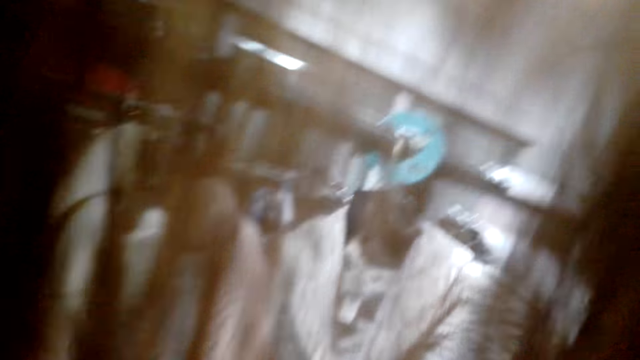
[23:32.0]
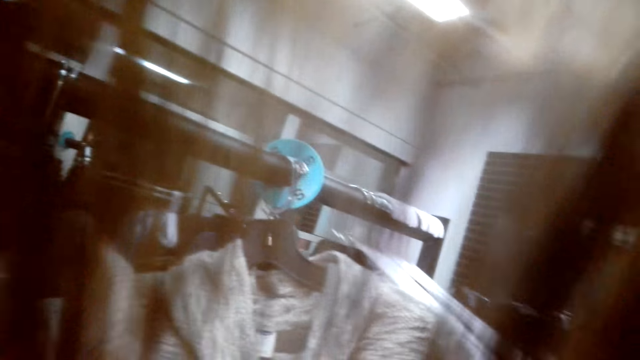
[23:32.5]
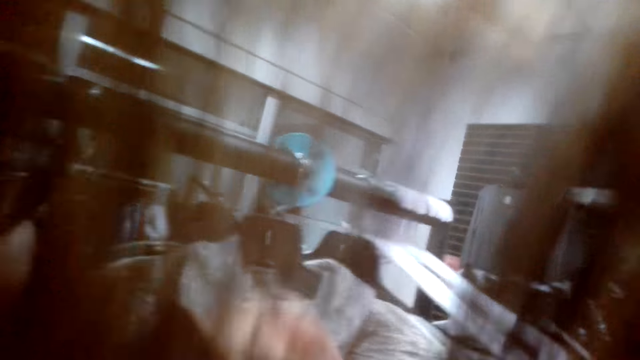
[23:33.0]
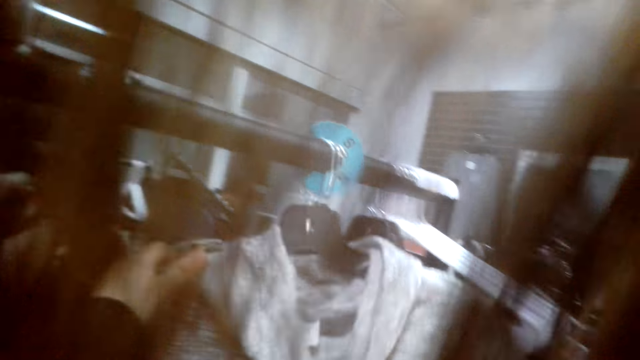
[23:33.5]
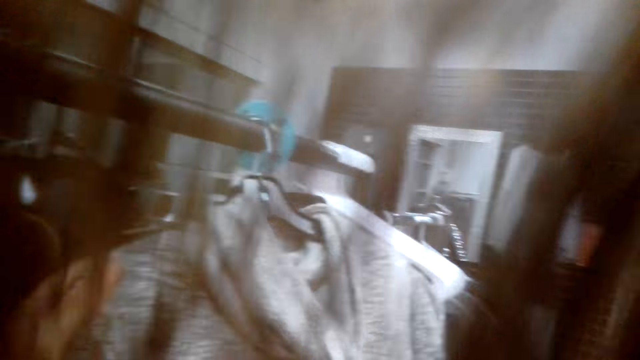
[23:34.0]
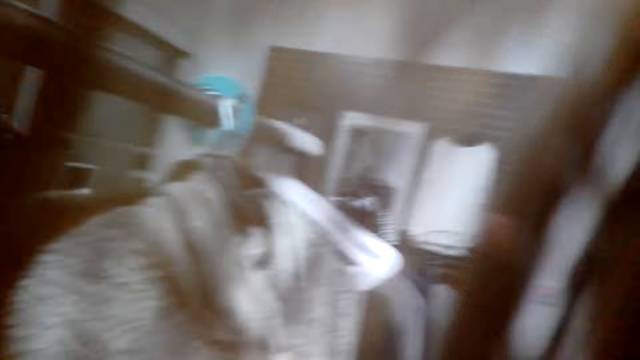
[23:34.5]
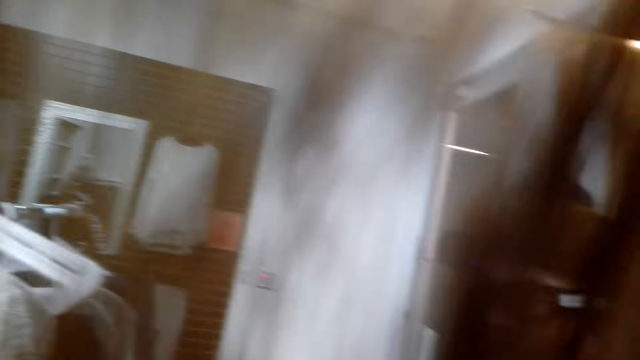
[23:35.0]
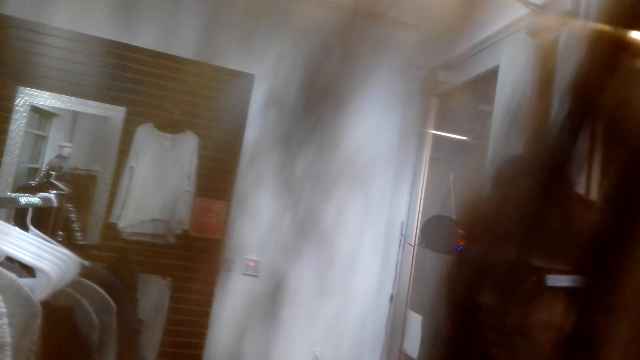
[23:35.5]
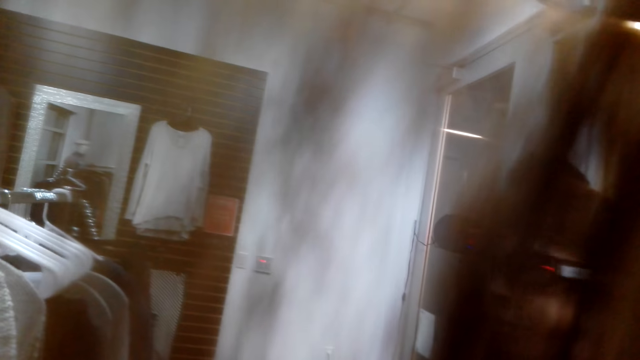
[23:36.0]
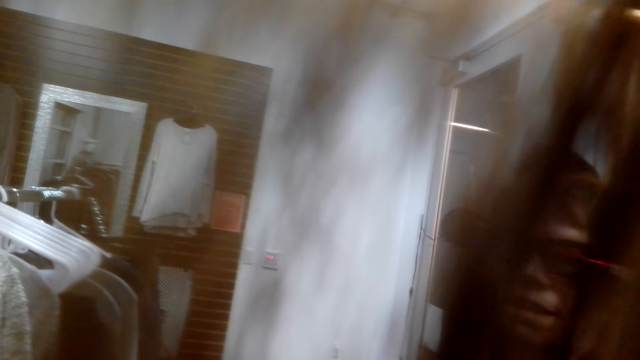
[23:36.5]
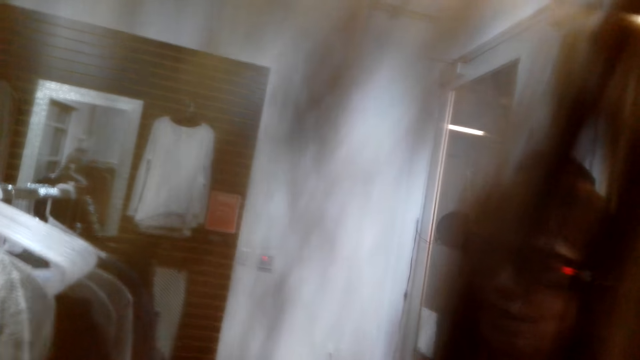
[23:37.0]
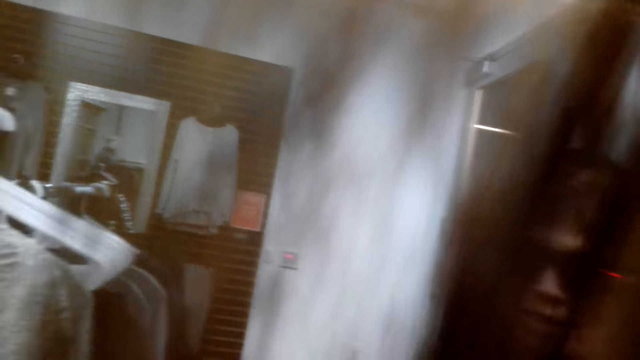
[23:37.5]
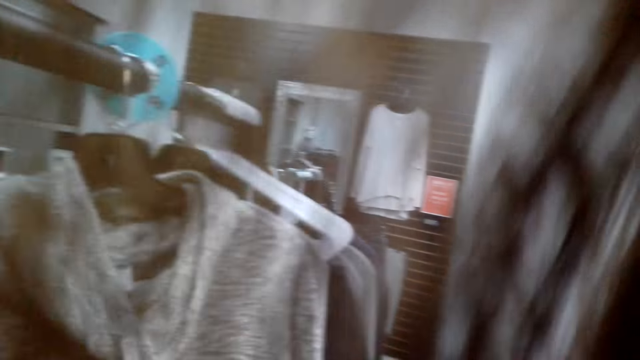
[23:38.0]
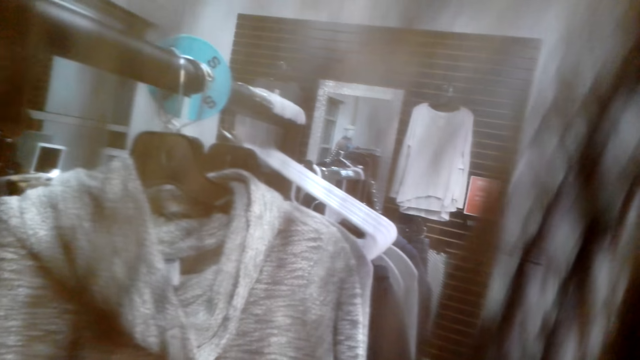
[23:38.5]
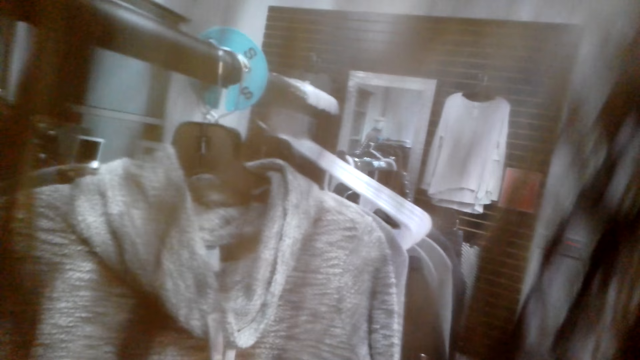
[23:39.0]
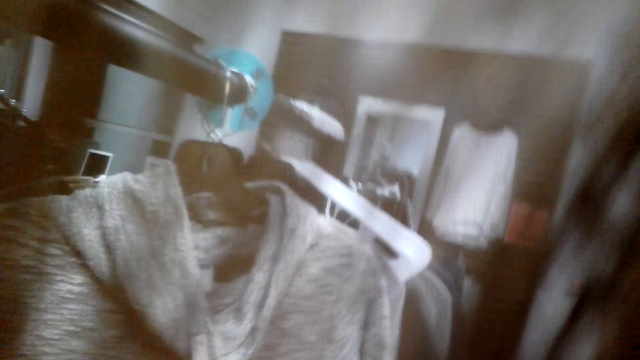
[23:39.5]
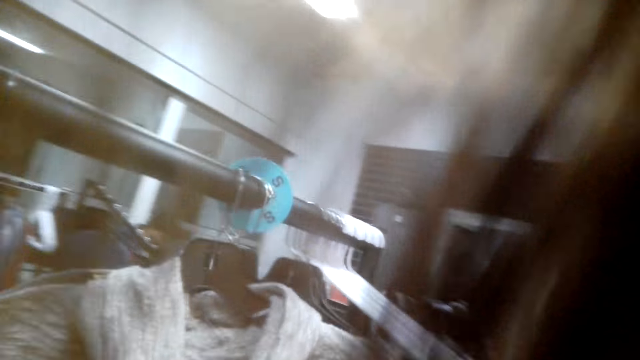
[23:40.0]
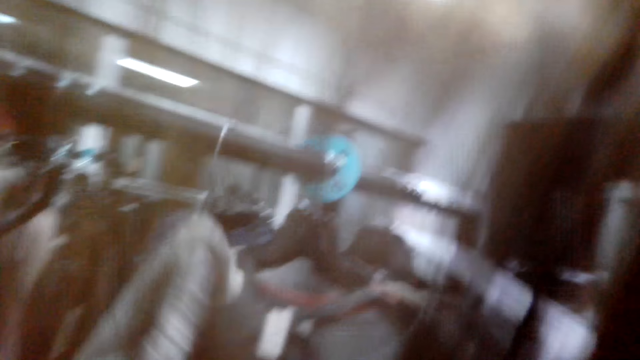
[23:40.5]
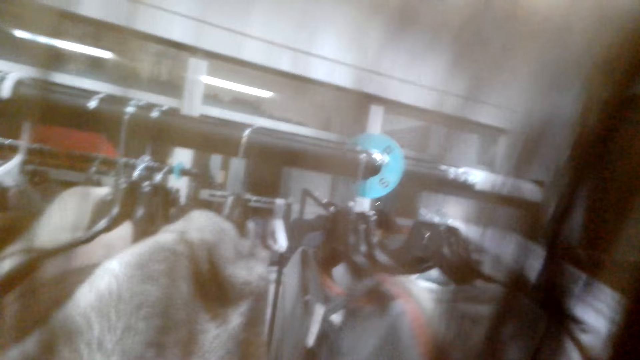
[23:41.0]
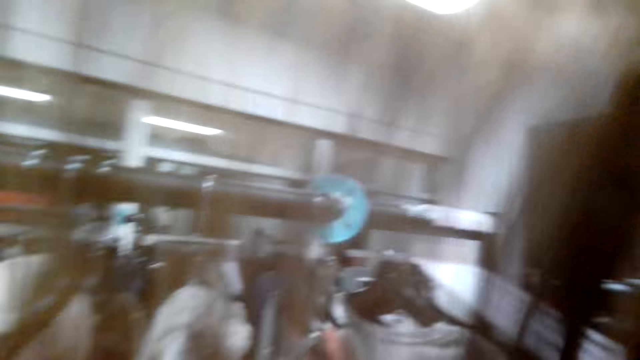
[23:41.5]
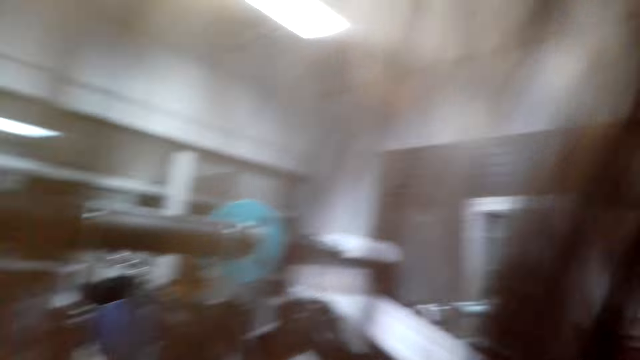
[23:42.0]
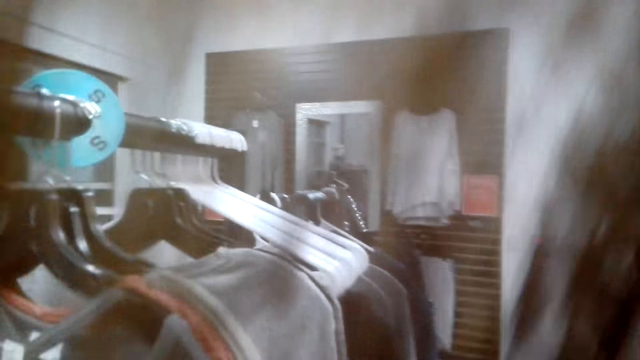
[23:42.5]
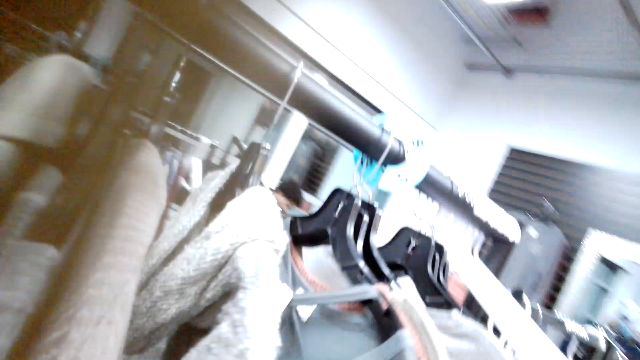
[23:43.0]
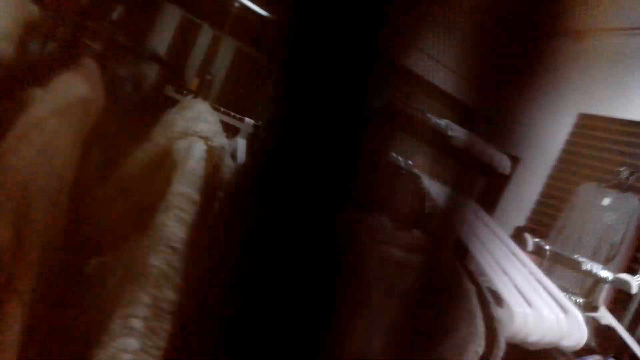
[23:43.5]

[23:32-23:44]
The camera wearer holds a sweater with both hands.

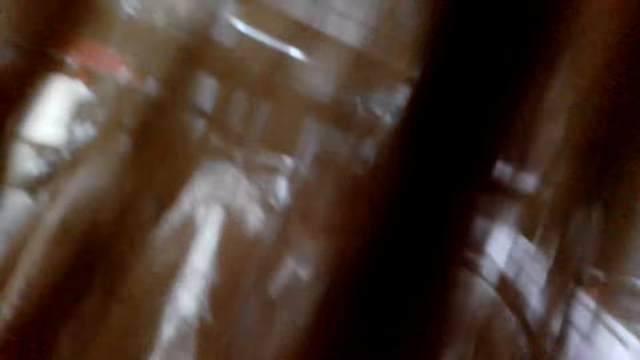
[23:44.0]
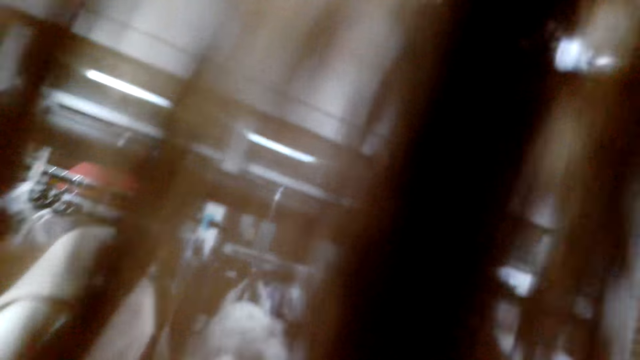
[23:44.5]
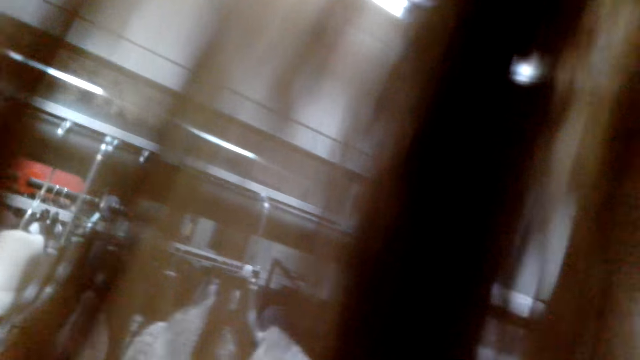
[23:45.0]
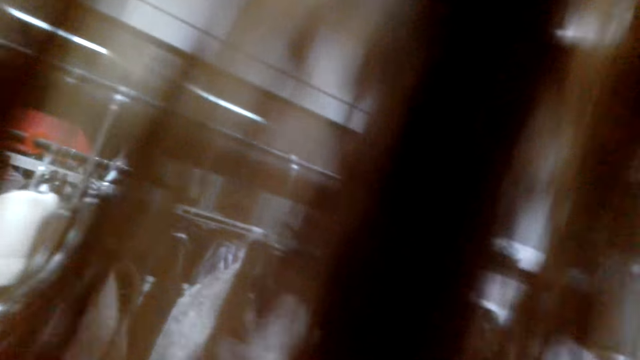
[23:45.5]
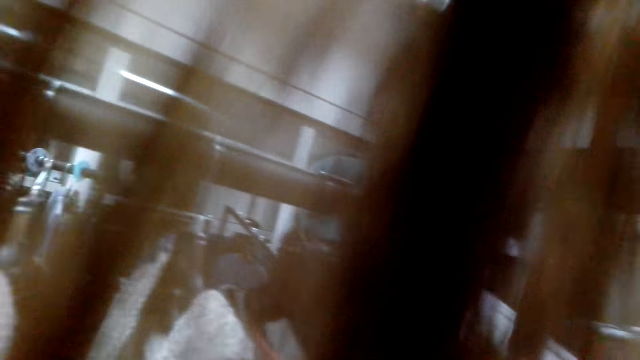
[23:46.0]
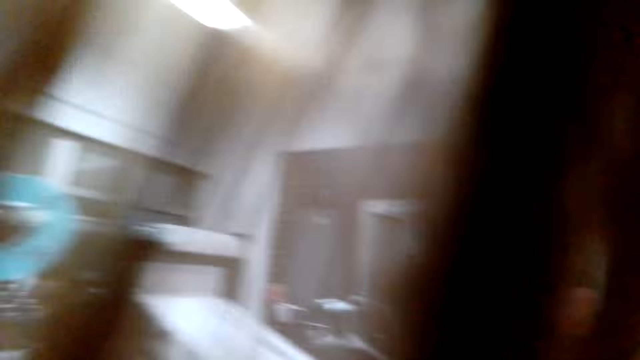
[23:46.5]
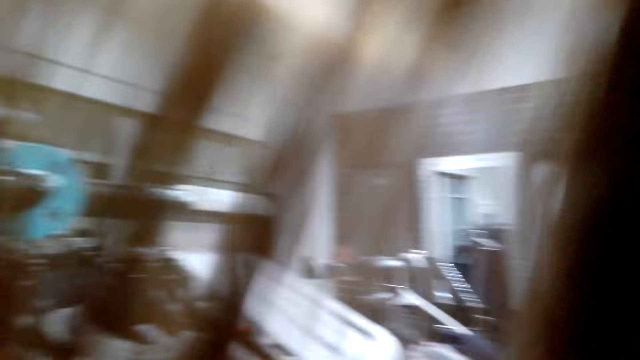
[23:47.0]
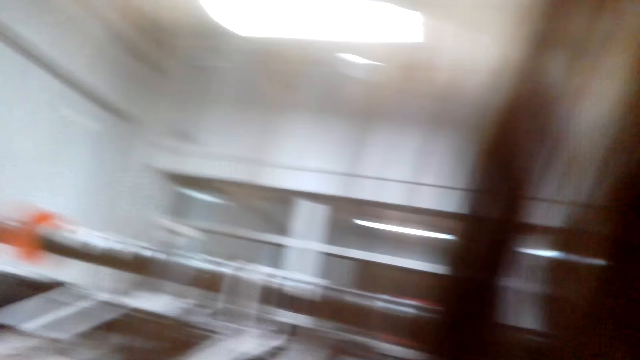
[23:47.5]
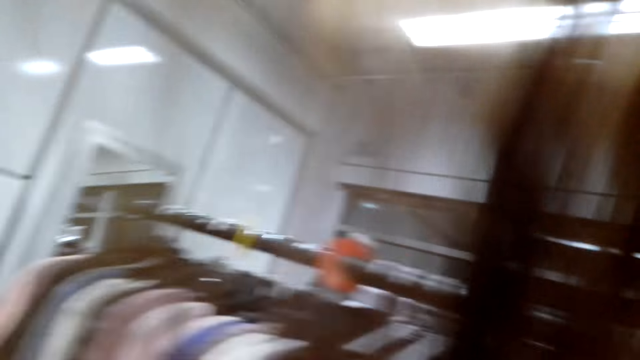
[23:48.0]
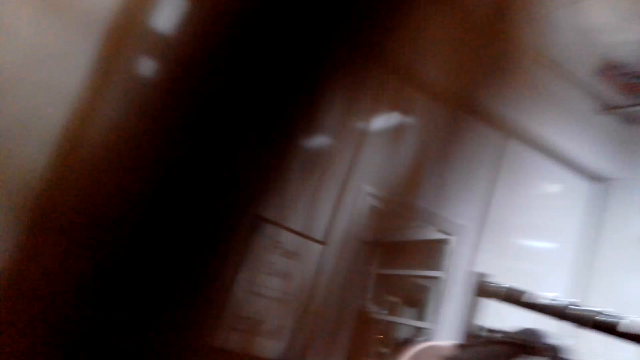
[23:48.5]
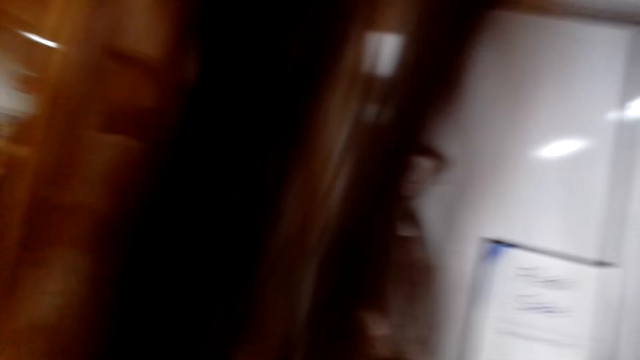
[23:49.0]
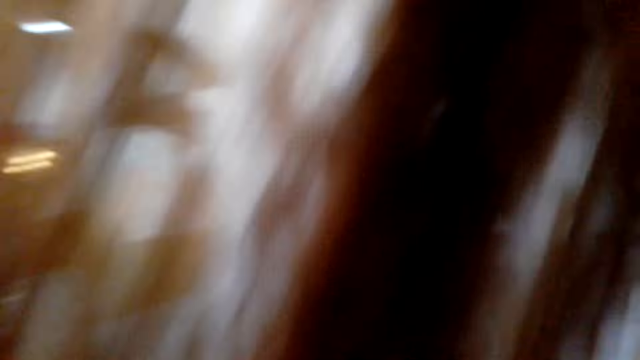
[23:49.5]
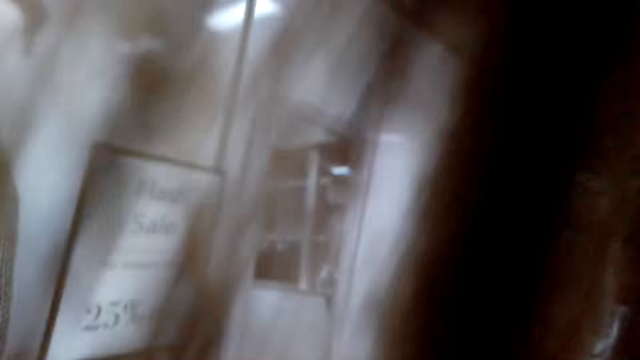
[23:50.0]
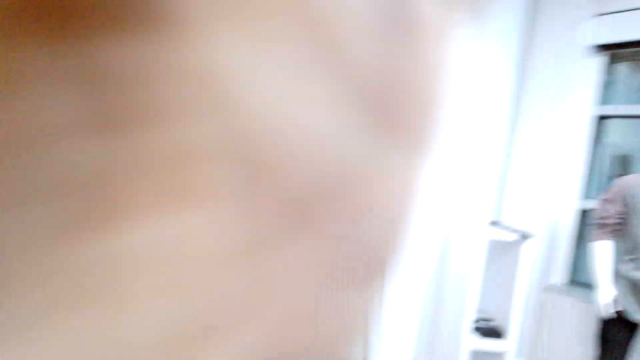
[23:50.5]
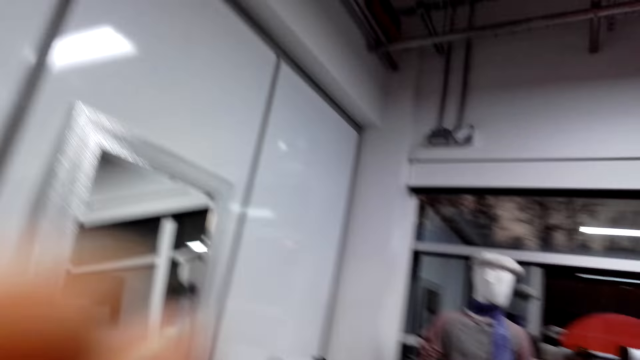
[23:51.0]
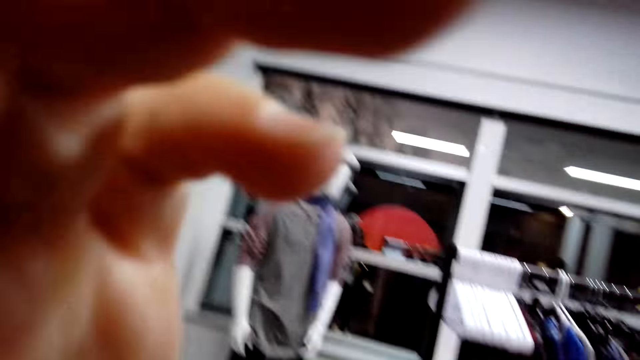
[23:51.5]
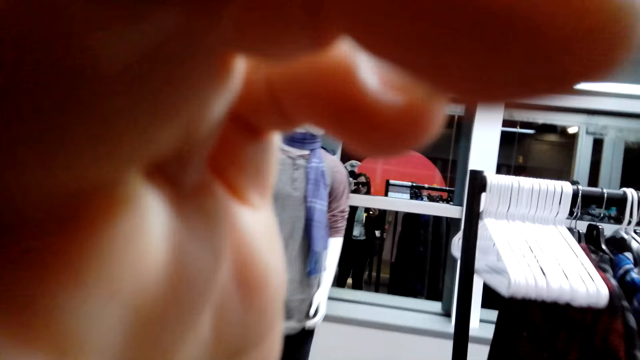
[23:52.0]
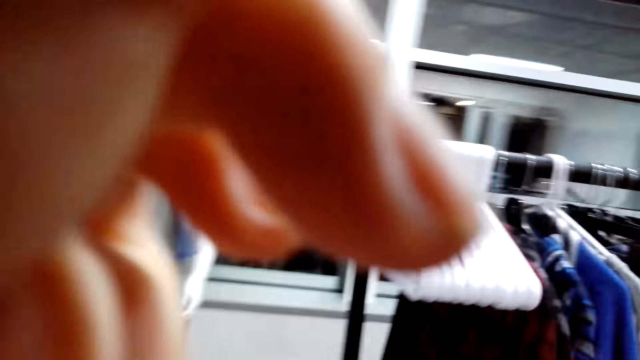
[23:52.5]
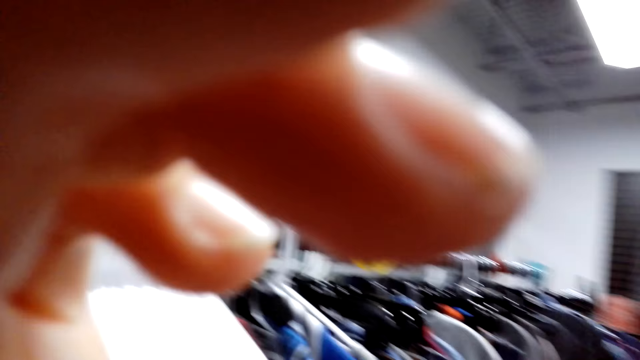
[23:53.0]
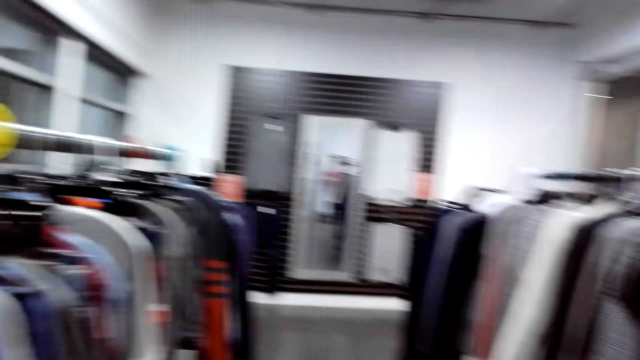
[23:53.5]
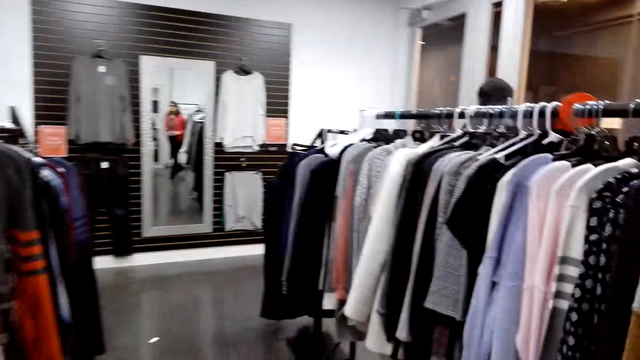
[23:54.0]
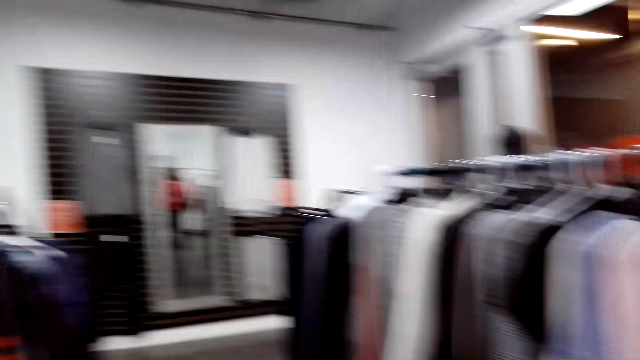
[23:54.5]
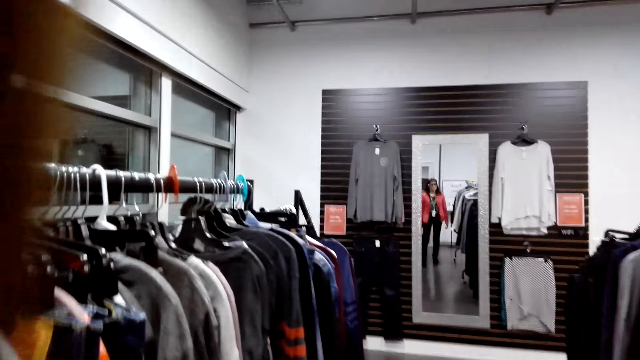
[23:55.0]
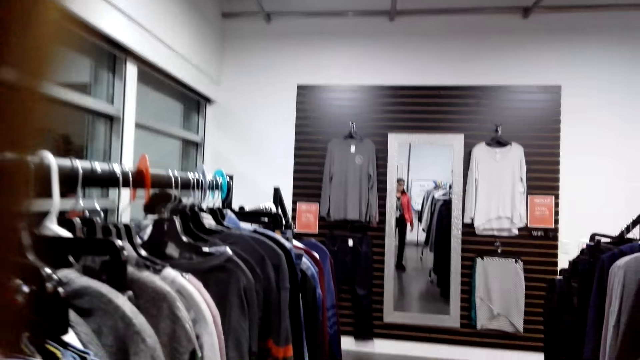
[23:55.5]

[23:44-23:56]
The camera wearer walks around the store. They adjust the camera. A woman walks around. The camera wearer walks around the store.
